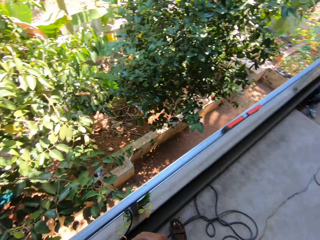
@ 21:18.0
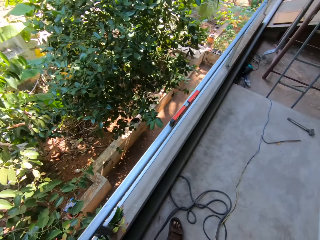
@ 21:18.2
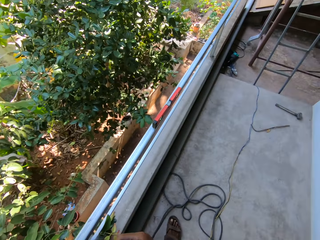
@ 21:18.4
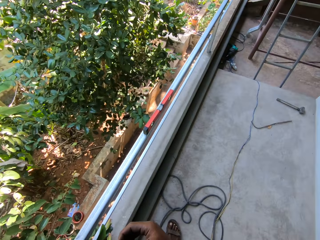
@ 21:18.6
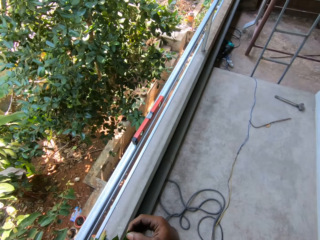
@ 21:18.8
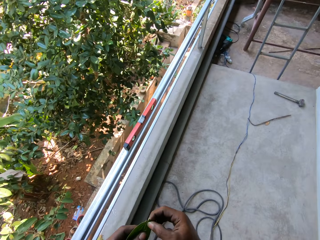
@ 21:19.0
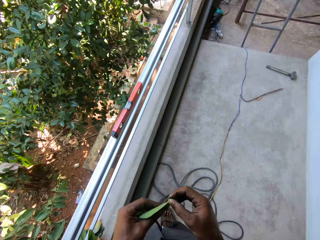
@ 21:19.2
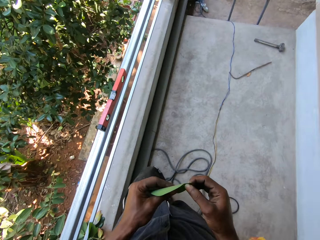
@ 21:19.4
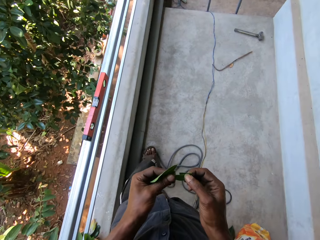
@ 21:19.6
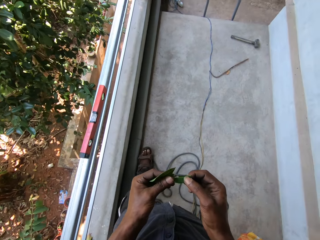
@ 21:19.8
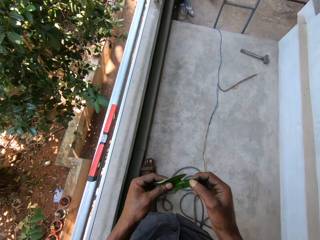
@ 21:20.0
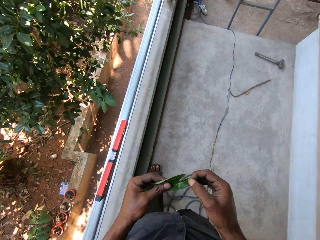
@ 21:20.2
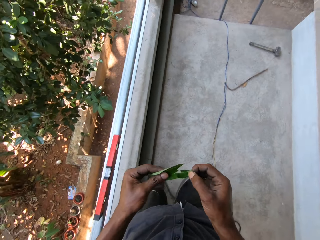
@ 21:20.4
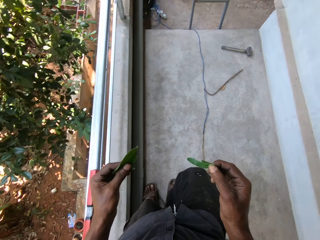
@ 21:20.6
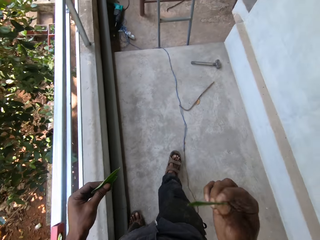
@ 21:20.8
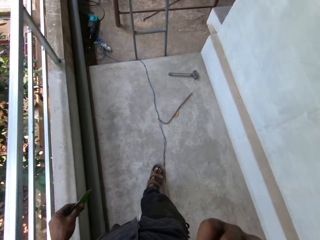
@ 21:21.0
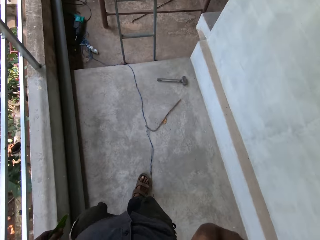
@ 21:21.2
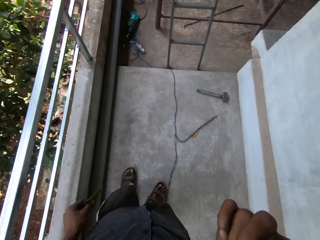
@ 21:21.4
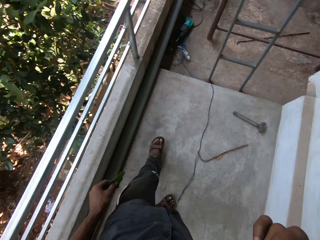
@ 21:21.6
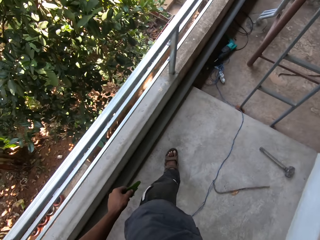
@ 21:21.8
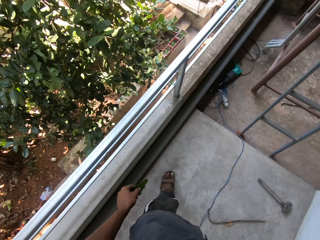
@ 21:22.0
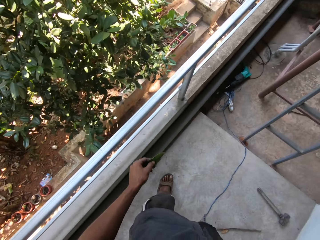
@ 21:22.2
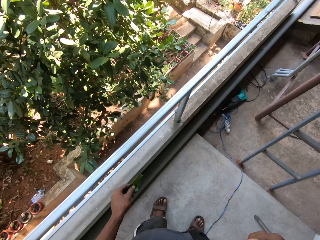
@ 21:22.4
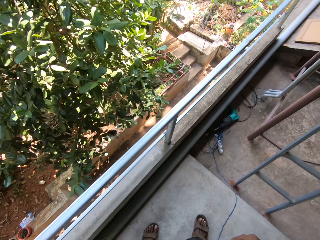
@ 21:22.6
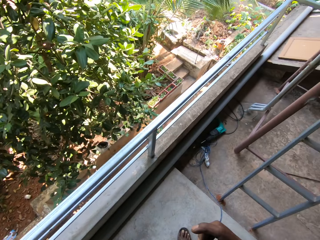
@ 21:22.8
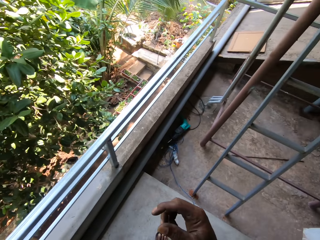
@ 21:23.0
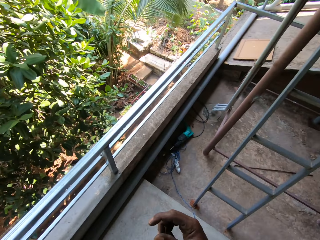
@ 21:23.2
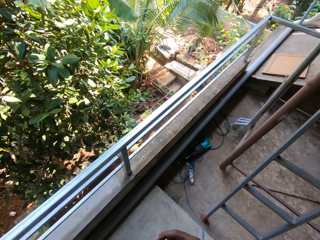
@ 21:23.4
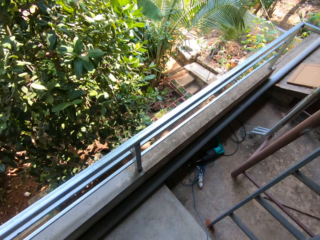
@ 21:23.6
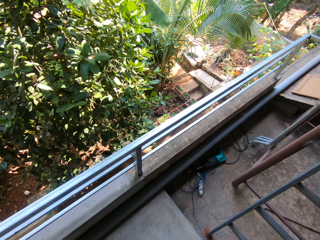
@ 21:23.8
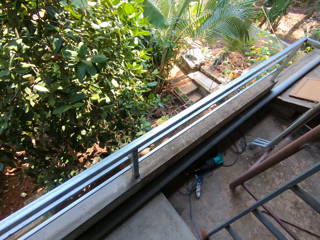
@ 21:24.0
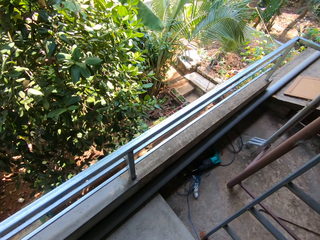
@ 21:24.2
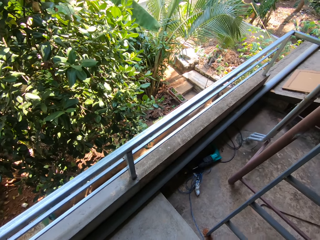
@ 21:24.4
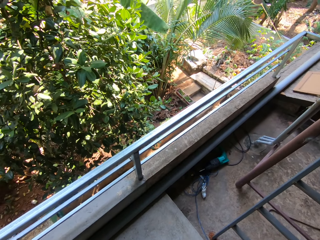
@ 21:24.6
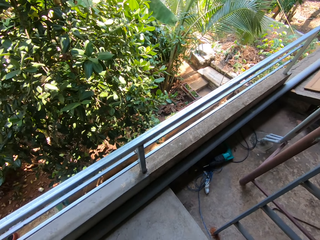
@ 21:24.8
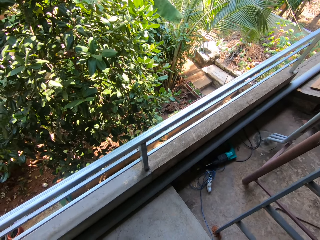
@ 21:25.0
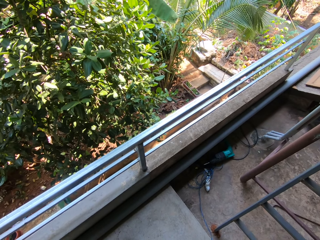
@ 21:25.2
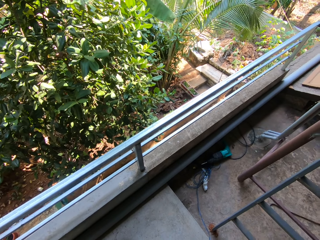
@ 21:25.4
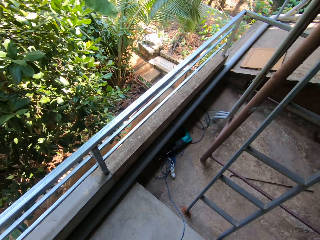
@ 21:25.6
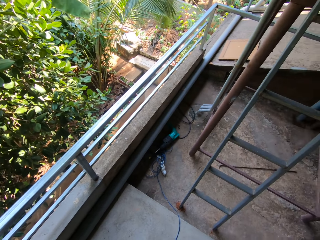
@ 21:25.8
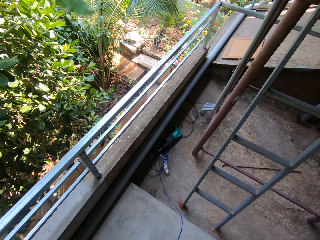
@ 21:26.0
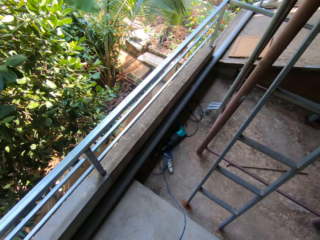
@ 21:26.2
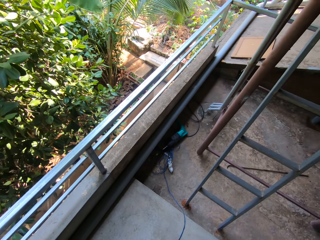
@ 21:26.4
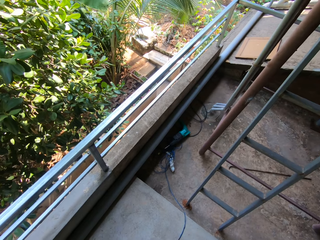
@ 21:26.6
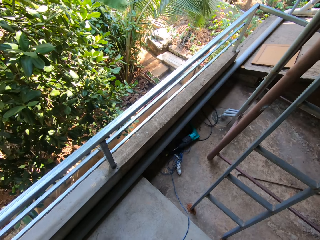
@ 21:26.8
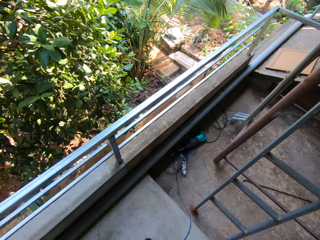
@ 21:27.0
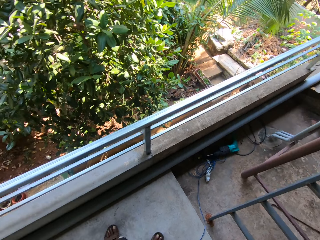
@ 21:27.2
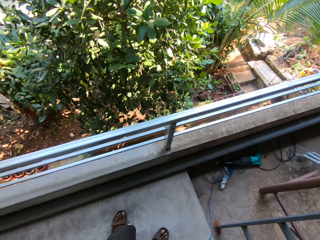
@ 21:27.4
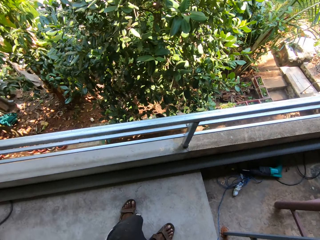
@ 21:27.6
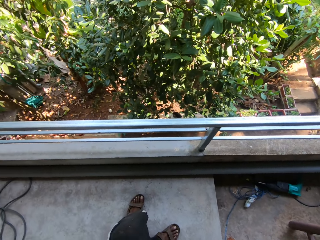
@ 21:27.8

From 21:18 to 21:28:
The camera wearer divides the leaf with both hands. He moves around. He raises the leaf with his right hand. He bites the leaf. He moves around. He stares around.

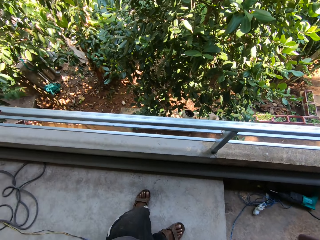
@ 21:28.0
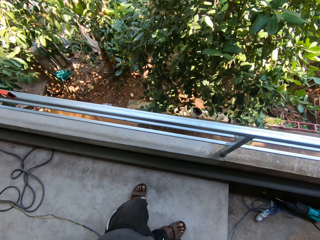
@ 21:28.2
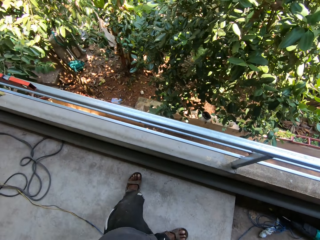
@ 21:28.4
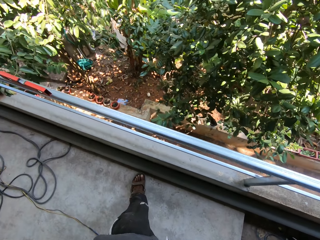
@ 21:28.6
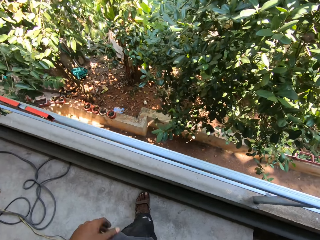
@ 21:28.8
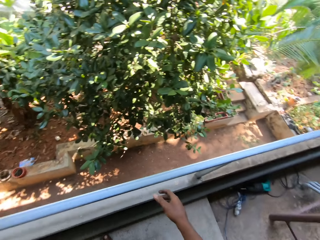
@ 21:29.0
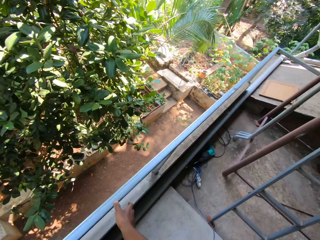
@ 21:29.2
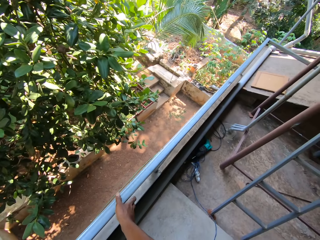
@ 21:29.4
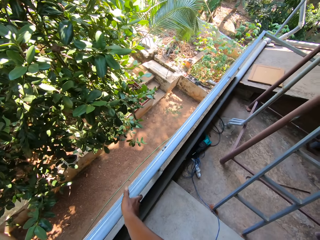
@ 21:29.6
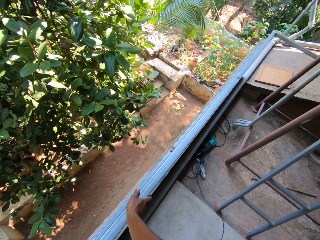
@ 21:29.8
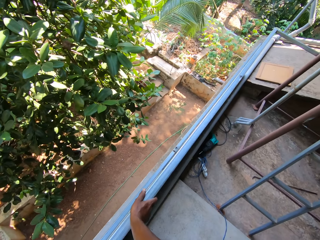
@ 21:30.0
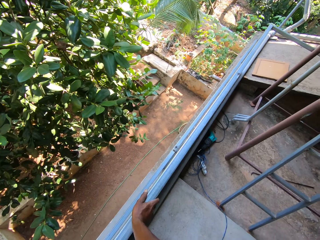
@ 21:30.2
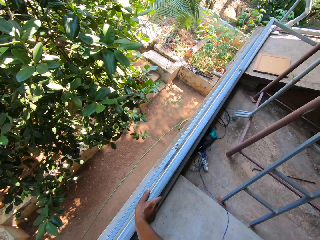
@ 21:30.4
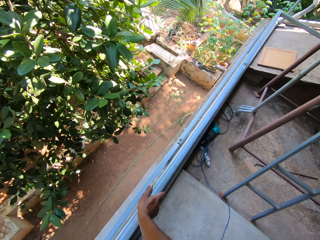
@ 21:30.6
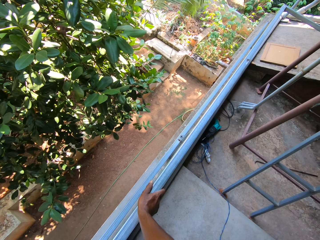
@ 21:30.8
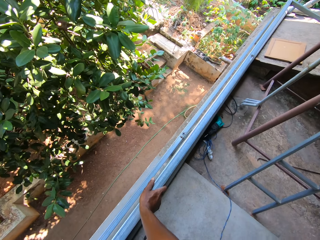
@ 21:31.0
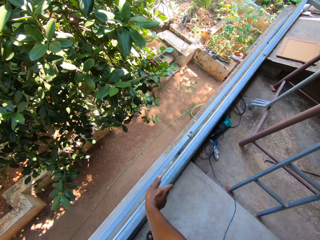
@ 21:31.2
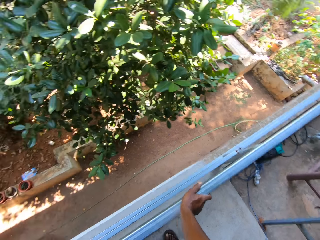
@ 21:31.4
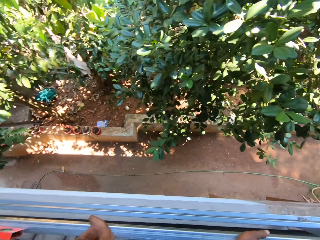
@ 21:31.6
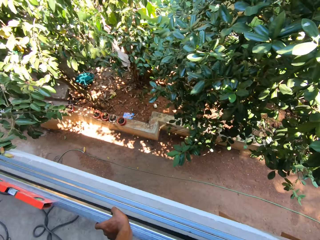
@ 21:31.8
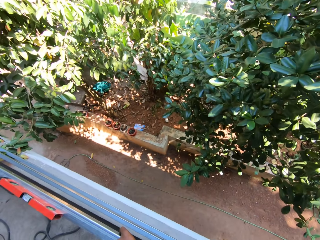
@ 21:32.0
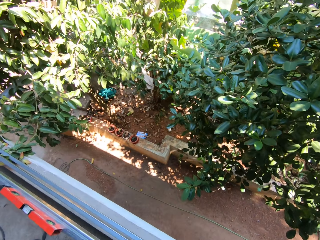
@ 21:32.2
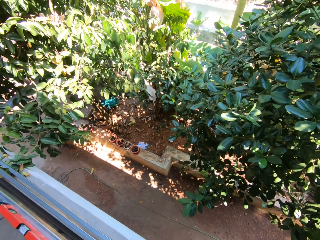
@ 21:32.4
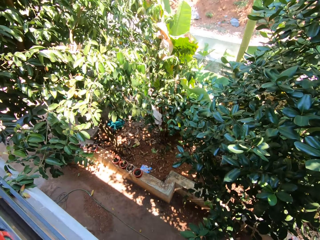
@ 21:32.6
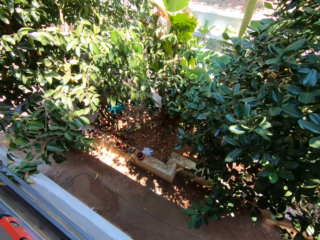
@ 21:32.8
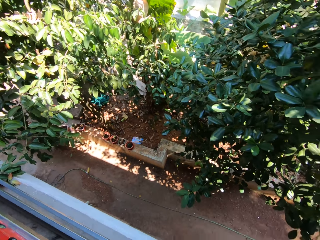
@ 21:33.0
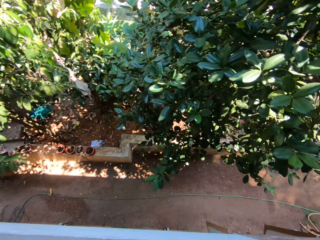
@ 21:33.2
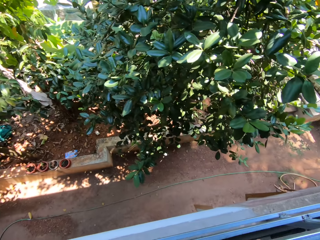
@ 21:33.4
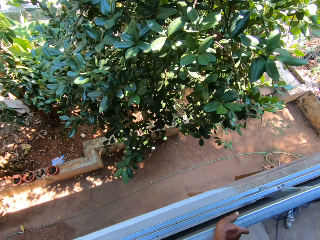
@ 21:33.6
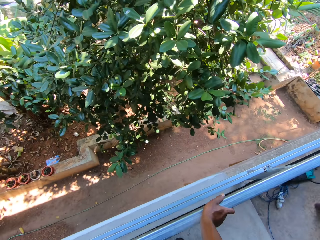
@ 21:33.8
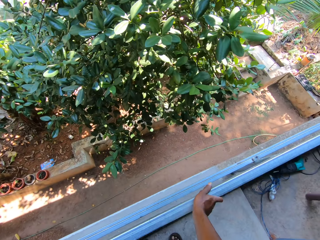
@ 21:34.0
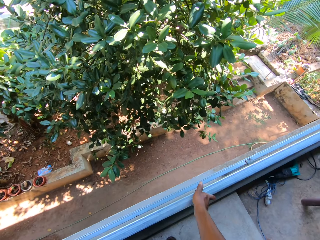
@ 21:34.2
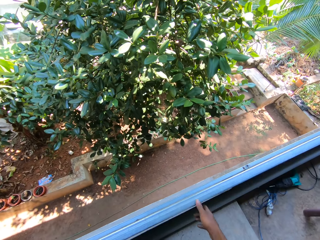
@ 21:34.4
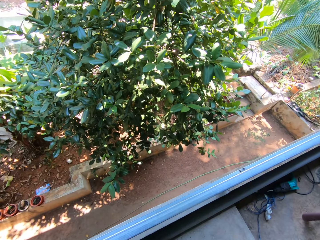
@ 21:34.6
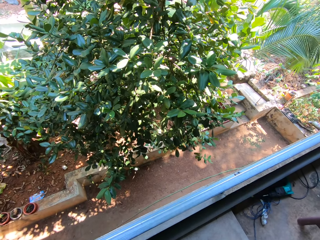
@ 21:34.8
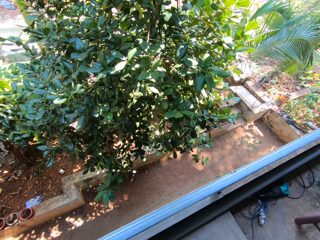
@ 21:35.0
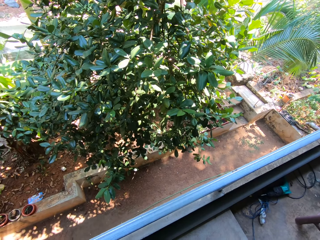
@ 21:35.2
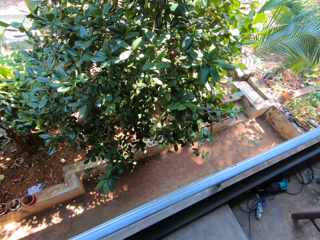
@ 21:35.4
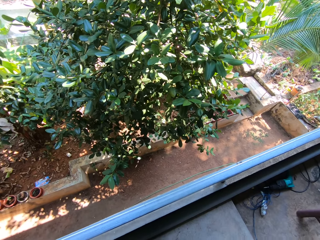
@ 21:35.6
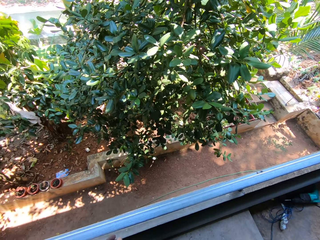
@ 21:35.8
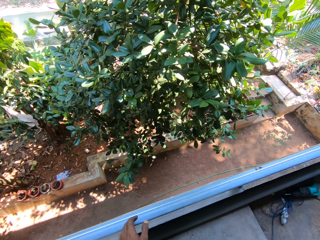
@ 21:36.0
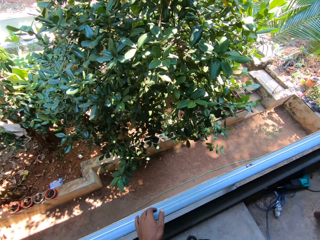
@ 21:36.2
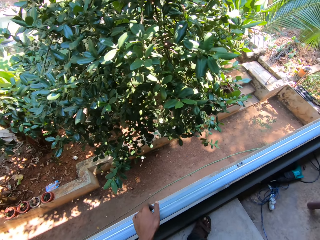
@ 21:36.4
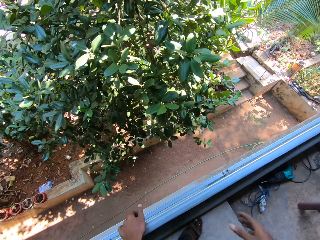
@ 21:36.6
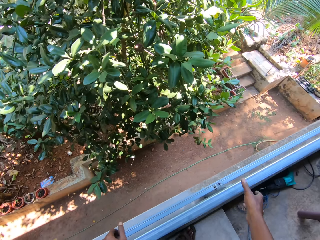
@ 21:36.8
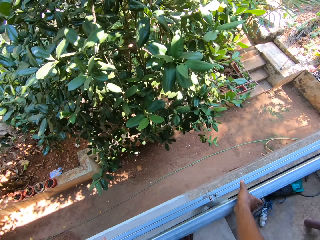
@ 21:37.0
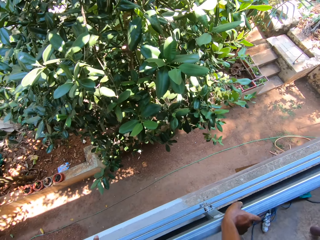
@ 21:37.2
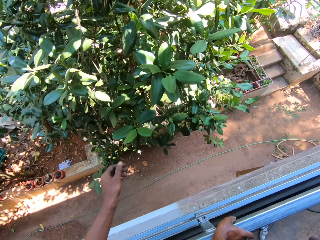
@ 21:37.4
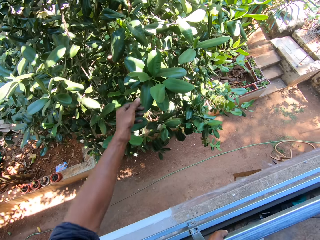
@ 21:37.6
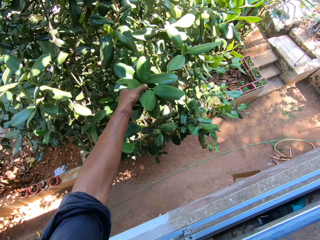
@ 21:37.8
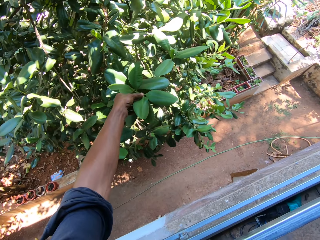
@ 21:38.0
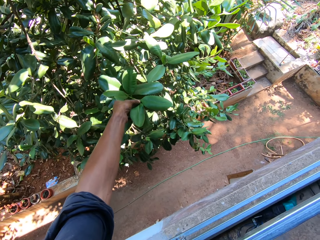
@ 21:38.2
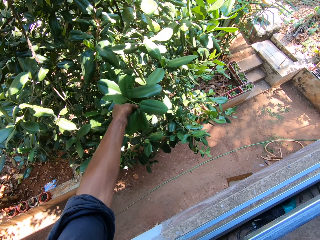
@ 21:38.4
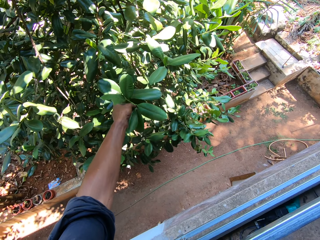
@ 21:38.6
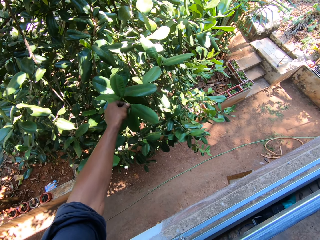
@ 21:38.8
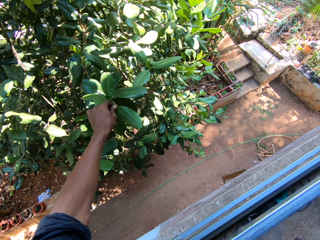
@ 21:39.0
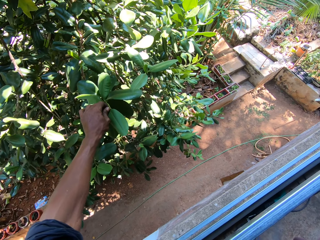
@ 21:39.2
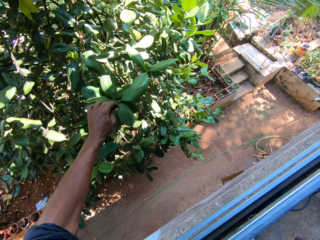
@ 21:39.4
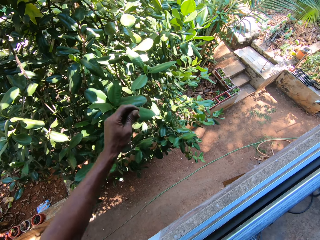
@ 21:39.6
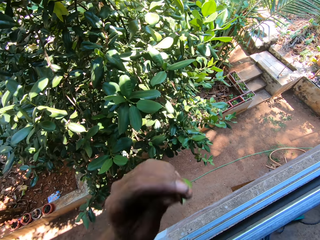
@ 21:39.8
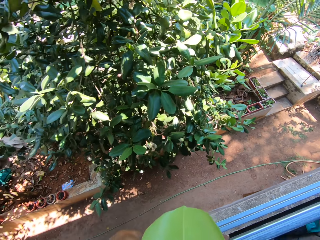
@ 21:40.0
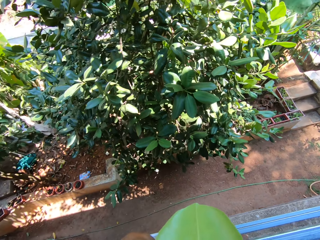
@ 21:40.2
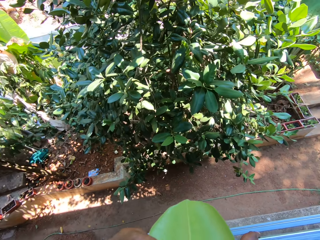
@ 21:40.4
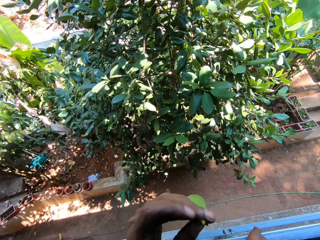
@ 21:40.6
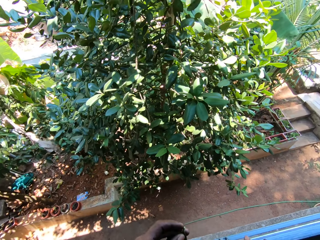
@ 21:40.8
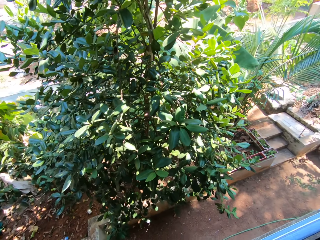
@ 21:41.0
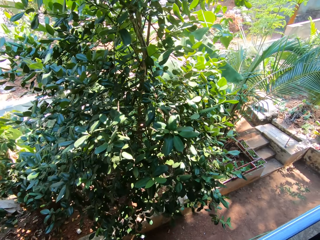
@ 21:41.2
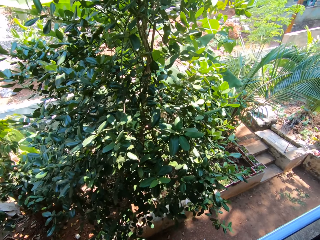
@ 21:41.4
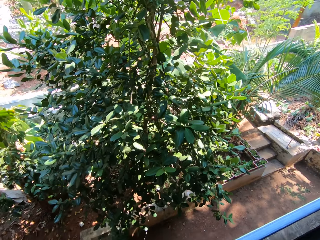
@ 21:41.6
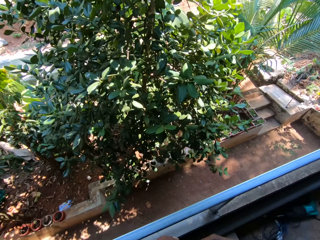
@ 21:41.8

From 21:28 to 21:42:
The camera wearer moves around. He places both hands on the metal rail. He holds the iron steel. He stares around. He moves the hand from the iron steel on the balcony. He stares around. He places his left hand on the metal rail. He places his right hand on the metal rail. He holds the iron steel. He plucks a leaf from the pear tree with his left hand. He raises the leaf with his left hand.
